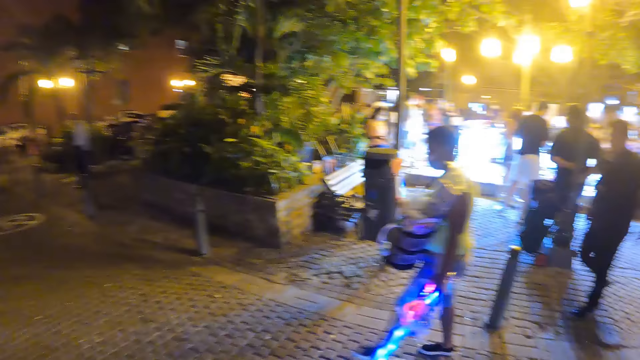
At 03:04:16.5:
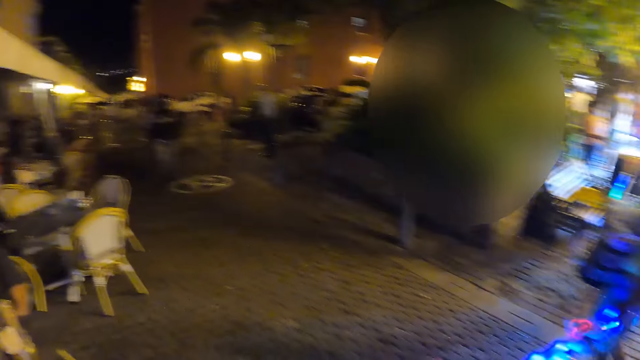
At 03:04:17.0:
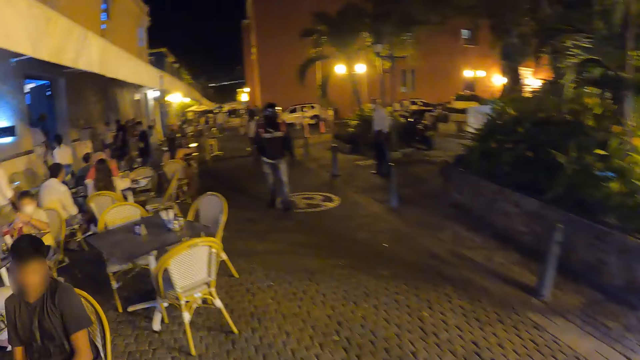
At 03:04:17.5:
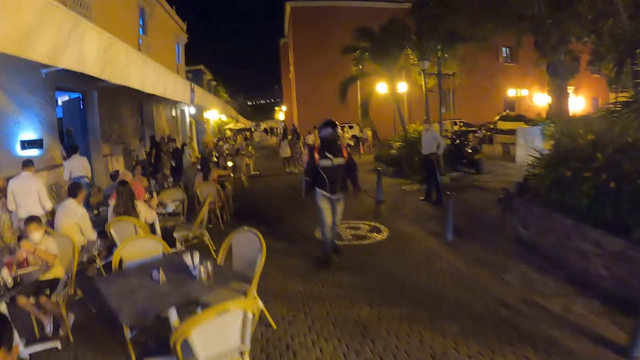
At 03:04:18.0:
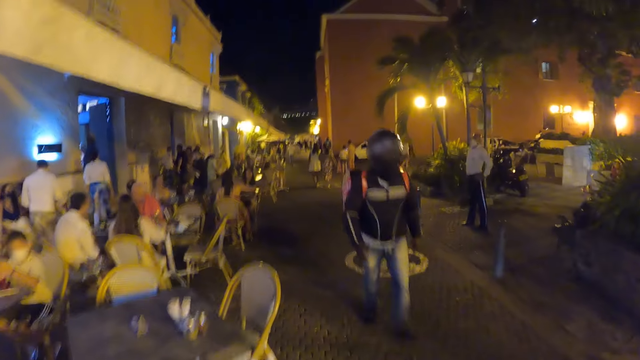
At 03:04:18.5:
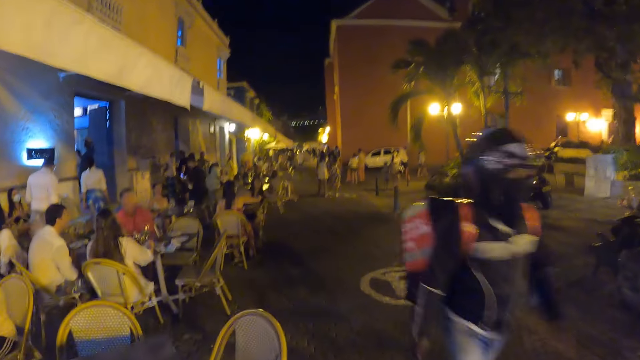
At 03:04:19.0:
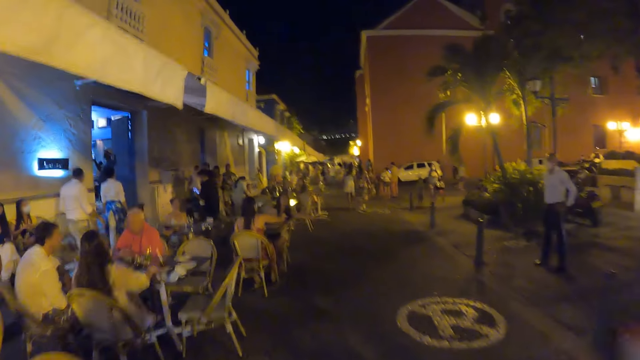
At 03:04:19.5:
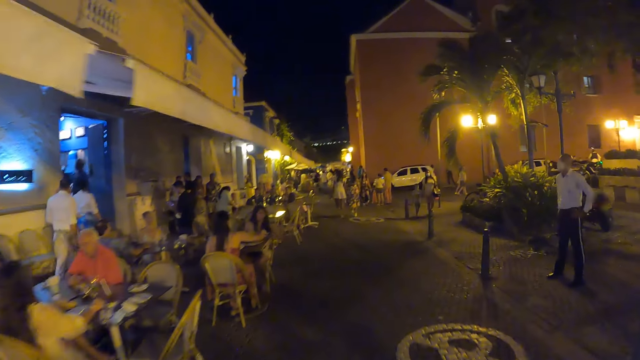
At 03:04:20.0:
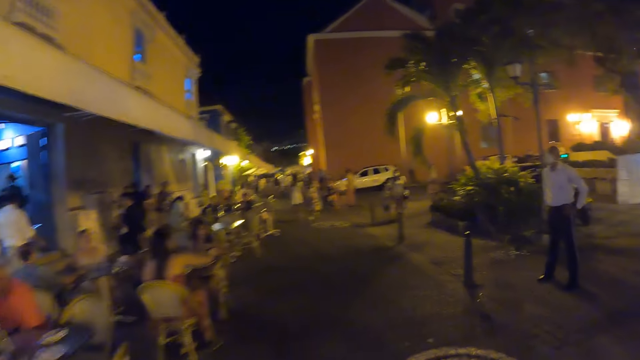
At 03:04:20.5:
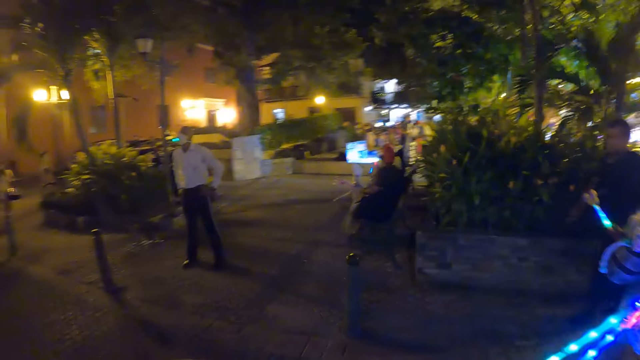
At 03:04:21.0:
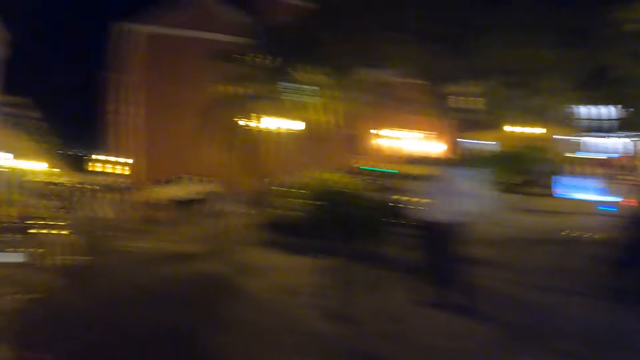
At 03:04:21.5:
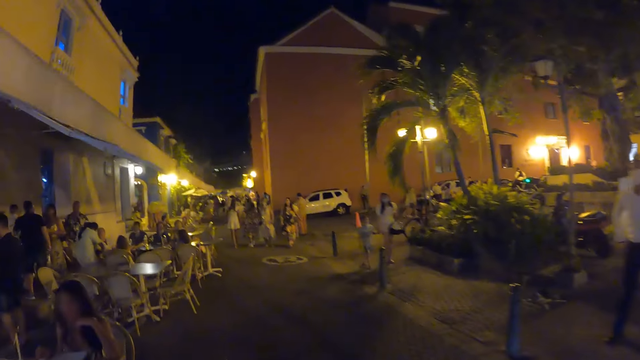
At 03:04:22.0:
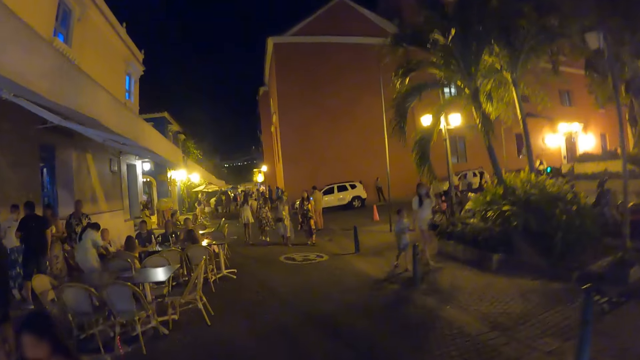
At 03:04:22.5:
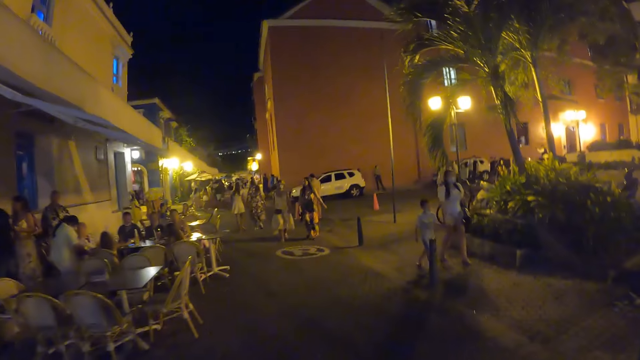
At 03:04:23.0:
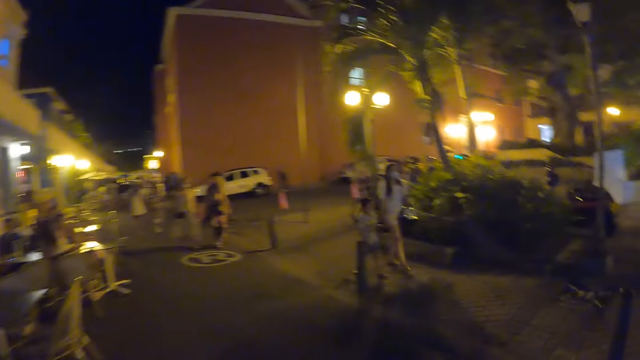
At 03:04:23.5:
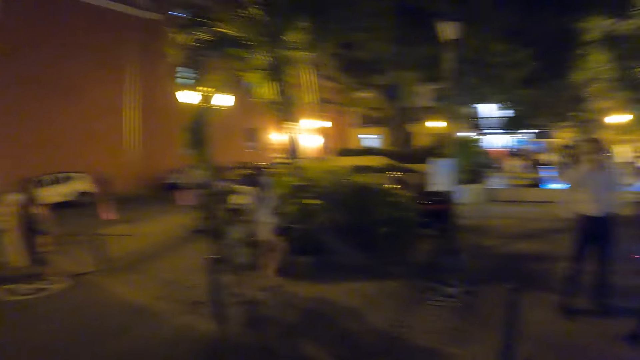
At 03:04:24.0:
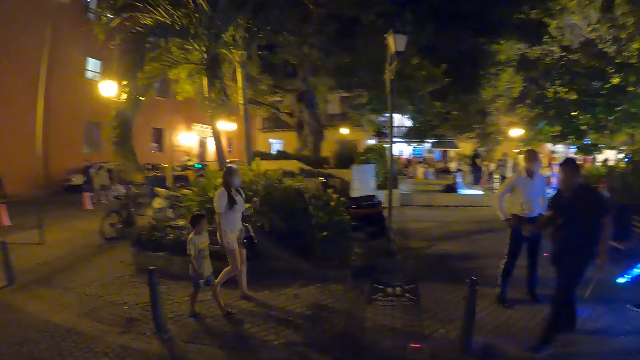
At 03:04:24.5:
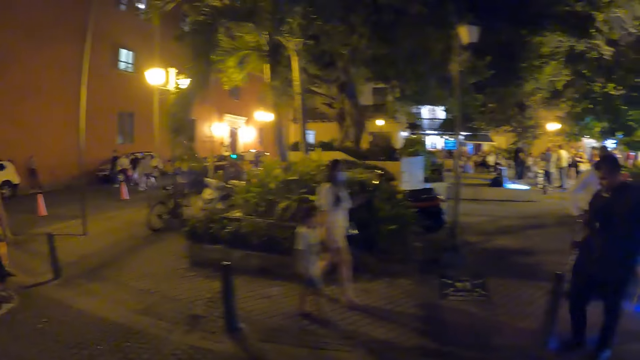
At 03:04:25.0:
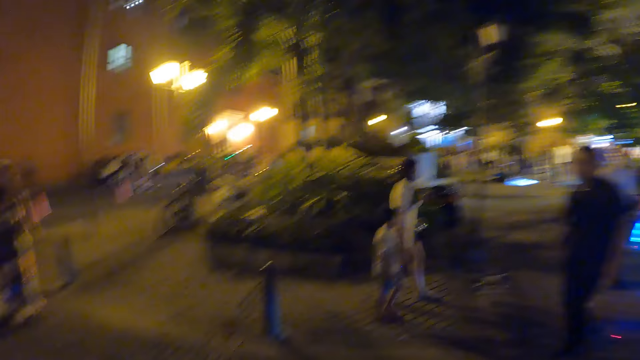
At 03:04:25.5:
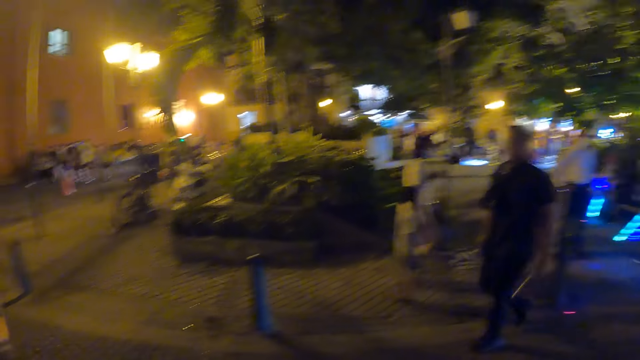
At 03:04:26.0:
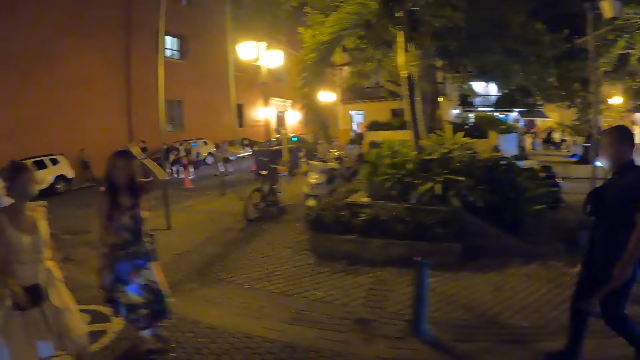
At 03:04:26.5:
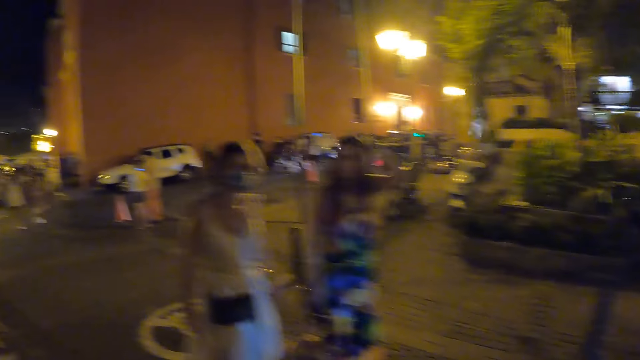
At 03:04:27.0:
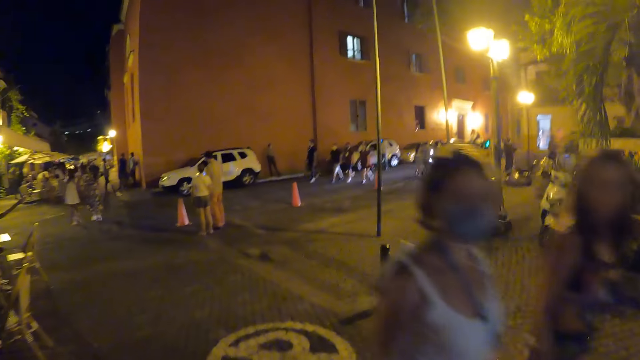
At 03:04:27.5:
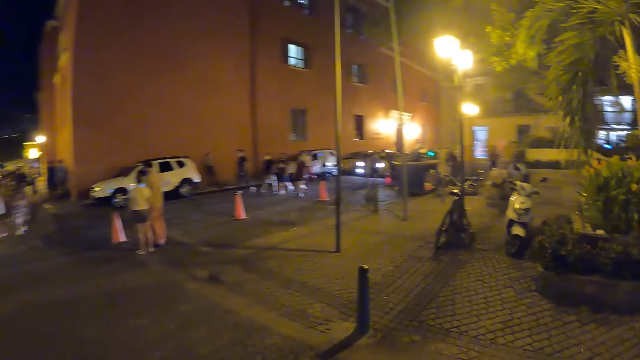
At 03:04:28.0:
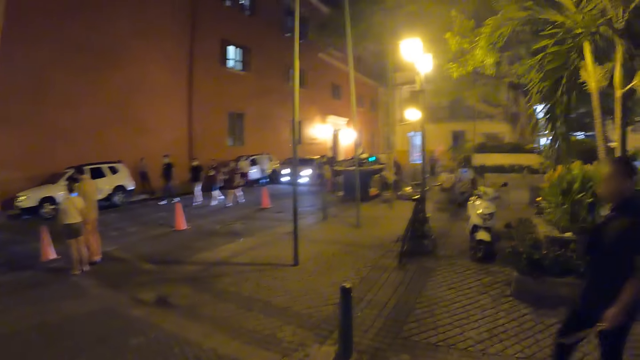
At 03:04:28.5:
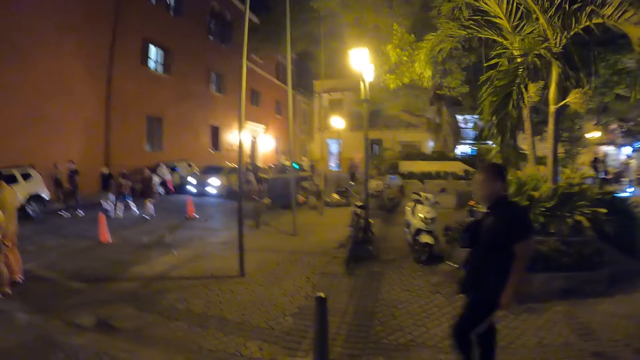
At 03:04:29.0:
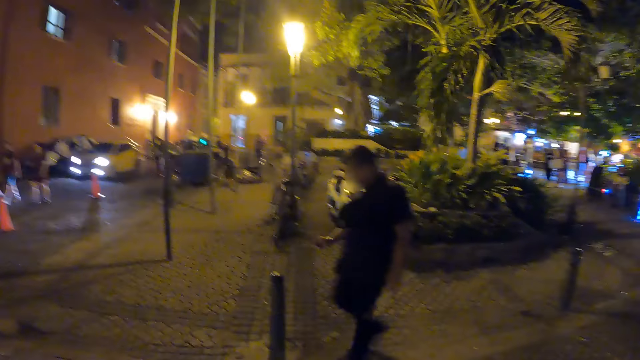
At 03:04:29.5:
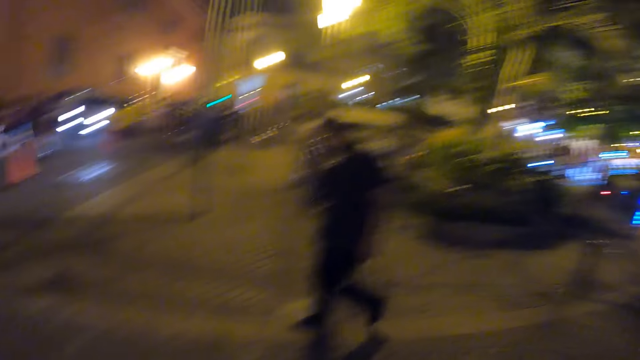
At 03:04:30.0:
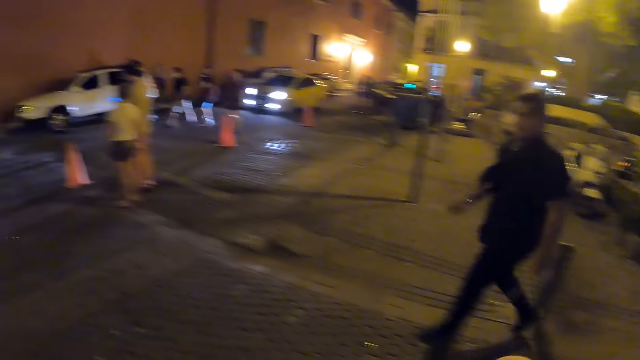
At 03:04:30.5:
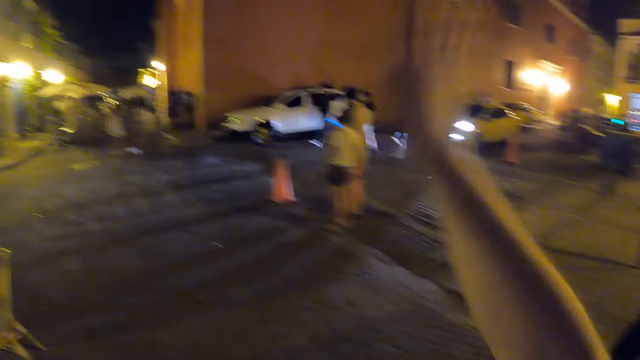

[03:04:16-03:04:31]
A man walks past the camera wearer on the street. A boy walks past the camera wearer on the street. A woman walks past the camera wearer on the street. Another woman walks past the camera wearer on the street. Another woman walks past the camera wearer on the street.

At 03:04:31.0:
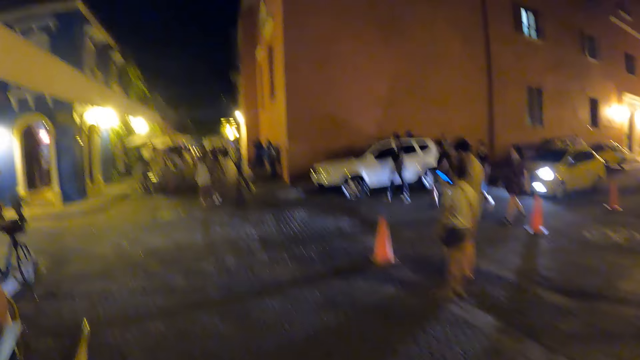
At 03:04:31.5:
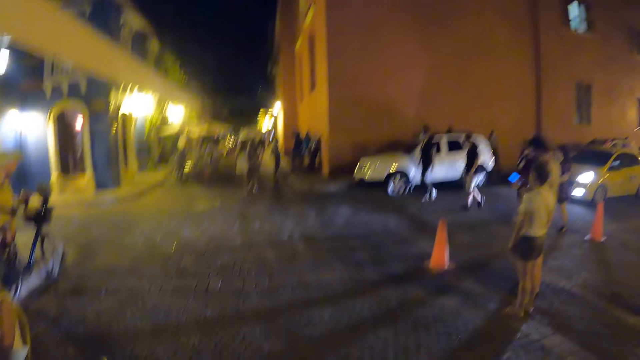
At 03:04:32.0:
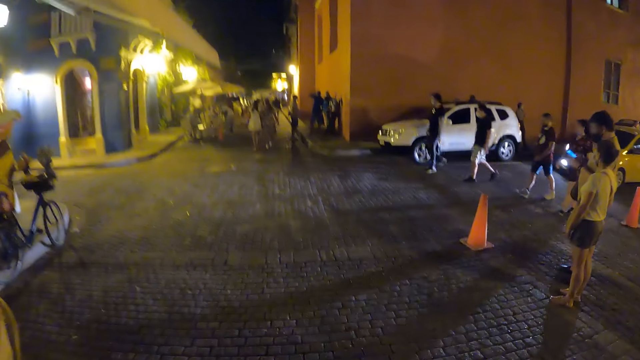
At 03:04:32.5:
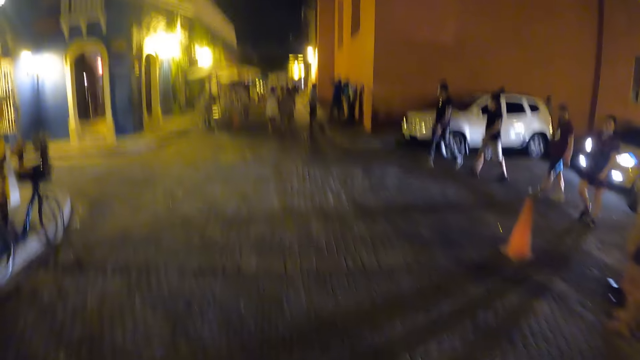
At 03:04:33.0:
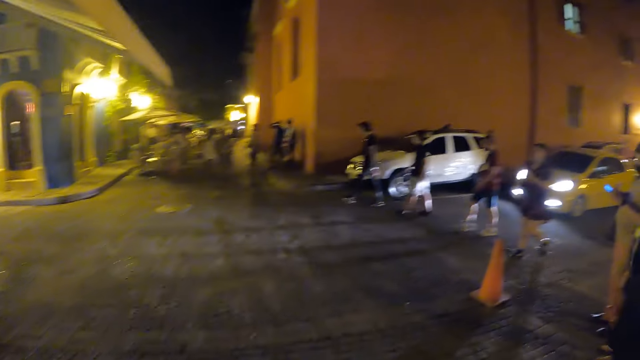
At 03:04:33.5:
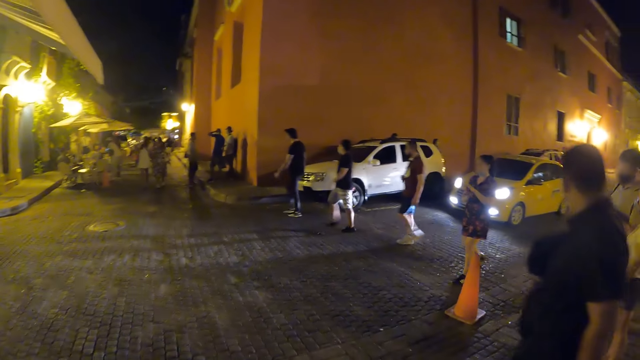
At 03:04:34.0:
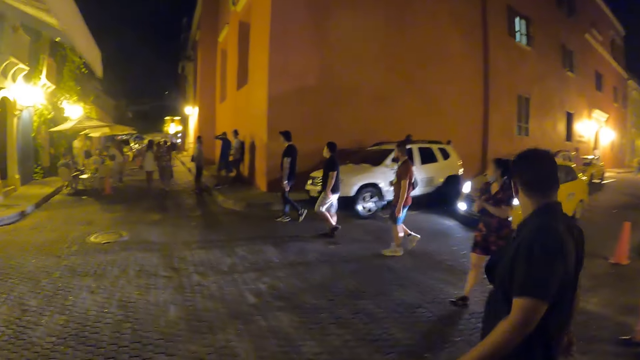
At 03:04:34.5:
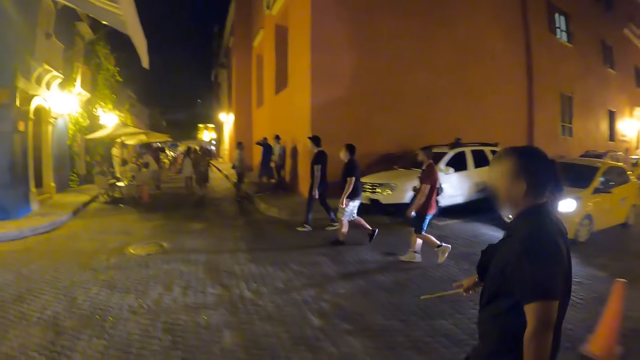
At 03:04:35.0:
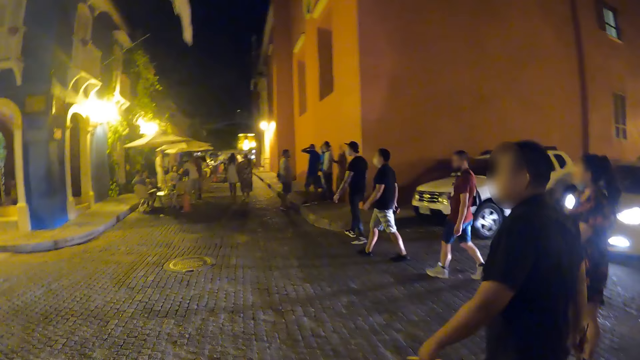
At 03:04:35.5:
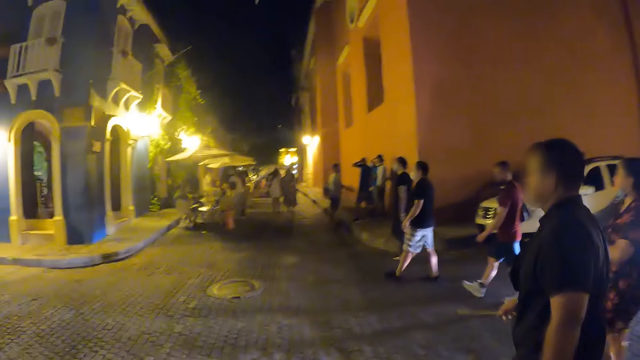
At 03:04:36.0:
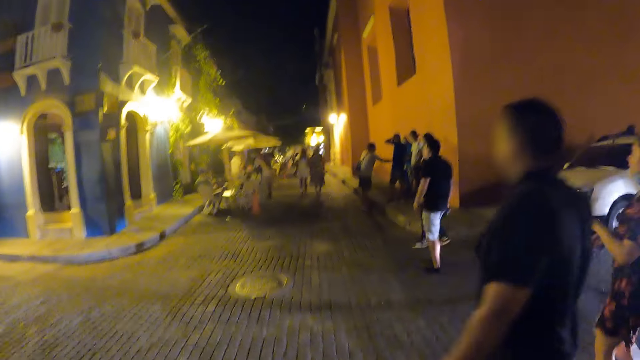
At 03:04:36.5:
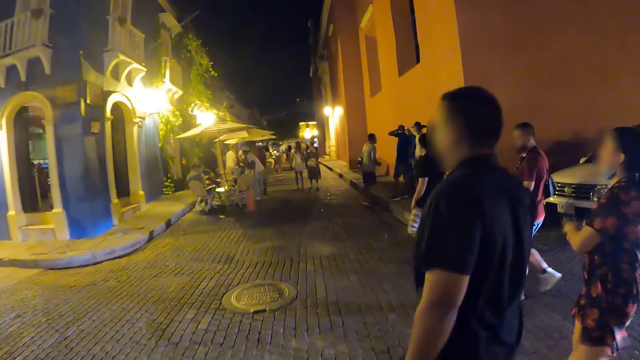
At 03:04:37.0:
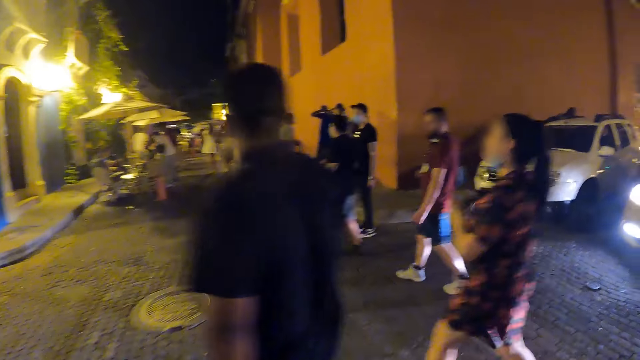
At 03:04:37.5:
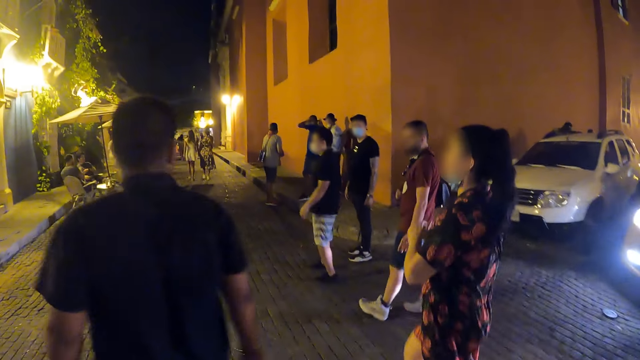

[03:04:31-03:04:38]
A man walks past the camera wearer on the street.
